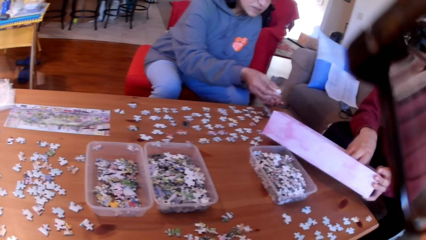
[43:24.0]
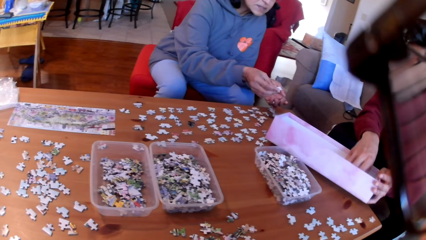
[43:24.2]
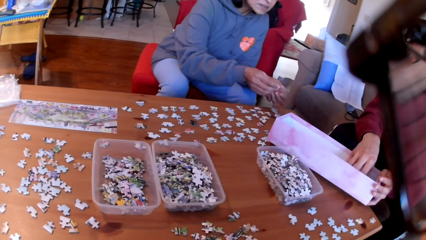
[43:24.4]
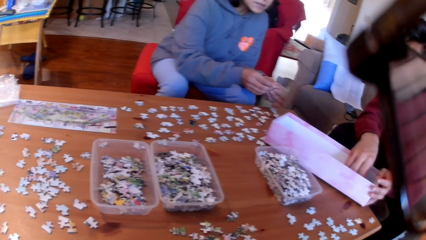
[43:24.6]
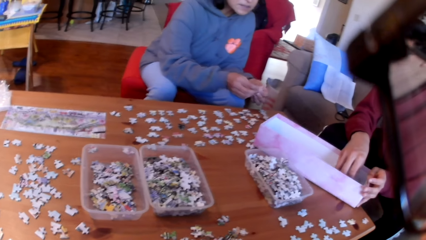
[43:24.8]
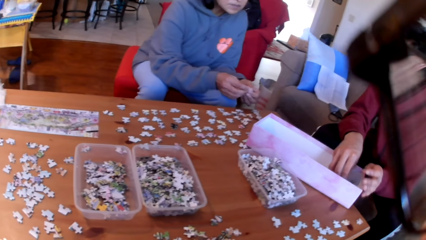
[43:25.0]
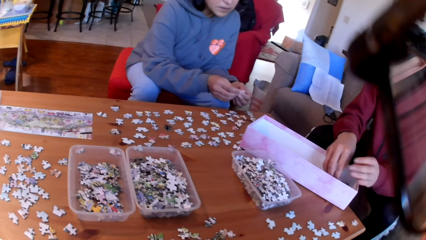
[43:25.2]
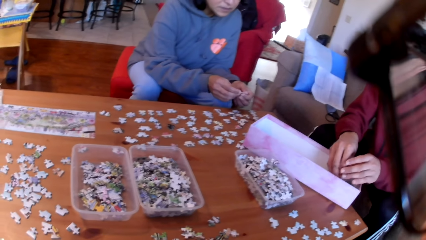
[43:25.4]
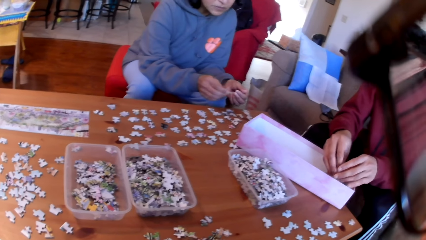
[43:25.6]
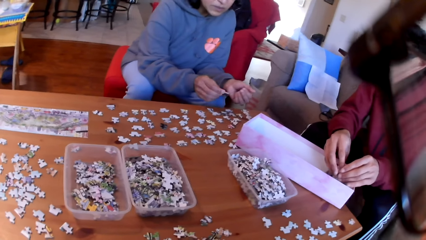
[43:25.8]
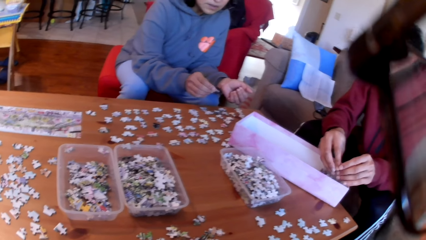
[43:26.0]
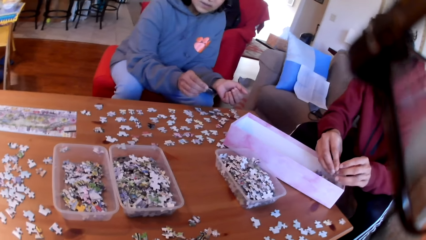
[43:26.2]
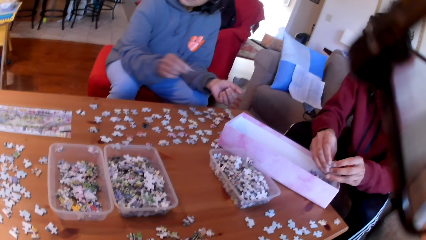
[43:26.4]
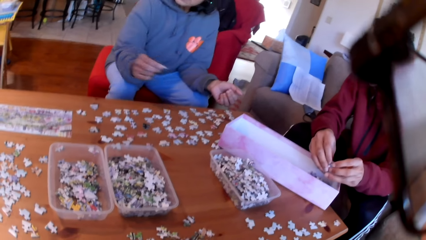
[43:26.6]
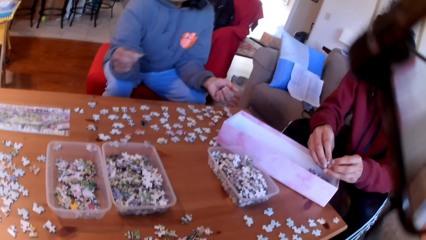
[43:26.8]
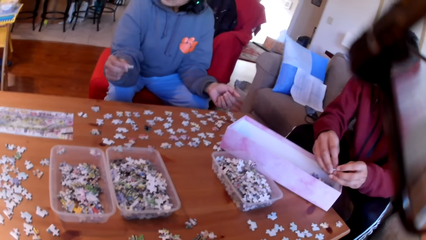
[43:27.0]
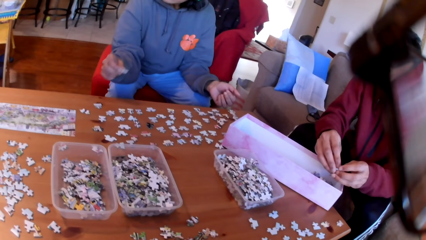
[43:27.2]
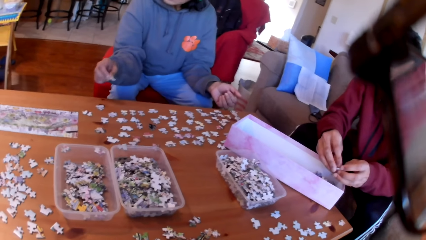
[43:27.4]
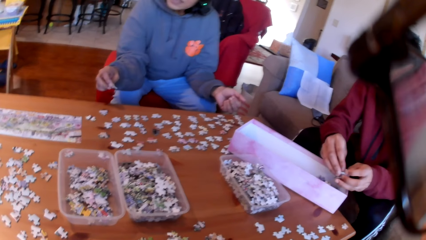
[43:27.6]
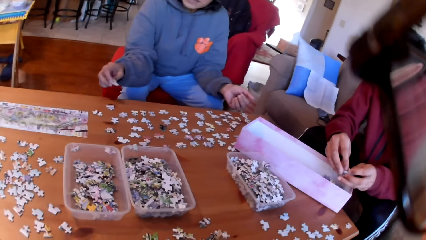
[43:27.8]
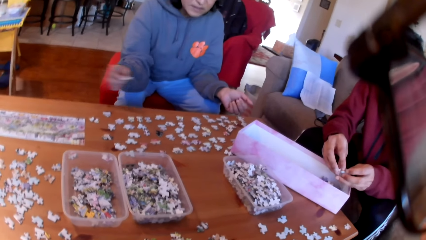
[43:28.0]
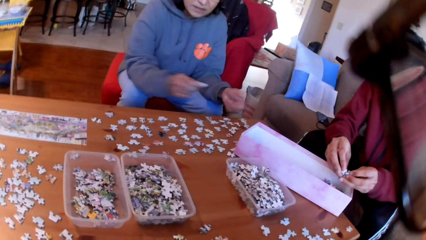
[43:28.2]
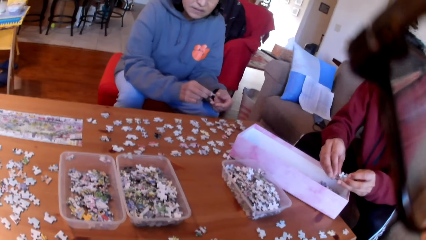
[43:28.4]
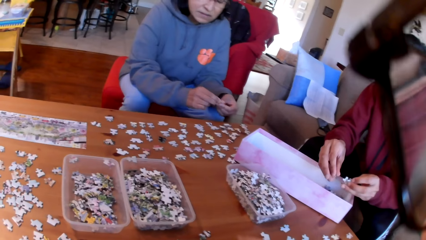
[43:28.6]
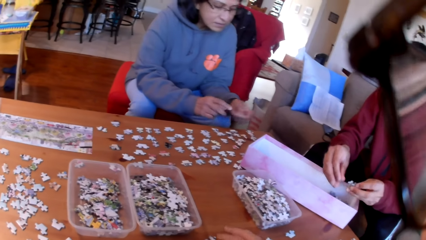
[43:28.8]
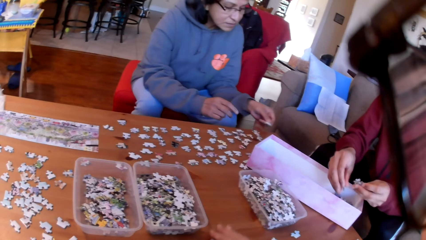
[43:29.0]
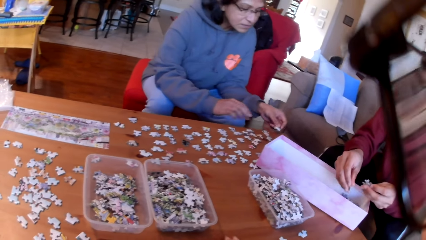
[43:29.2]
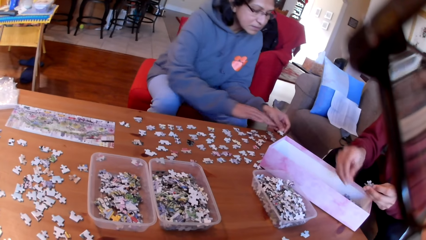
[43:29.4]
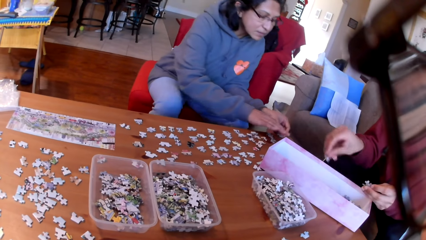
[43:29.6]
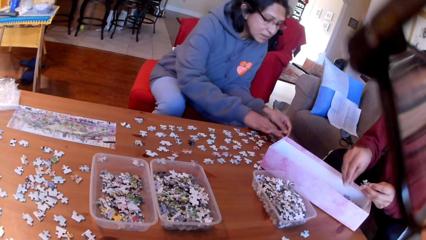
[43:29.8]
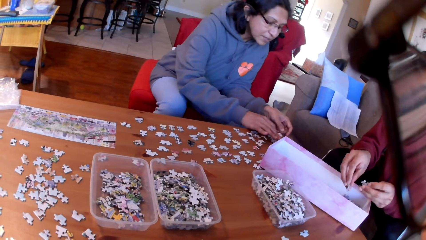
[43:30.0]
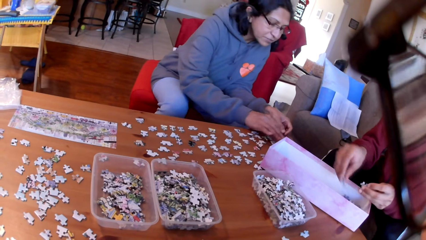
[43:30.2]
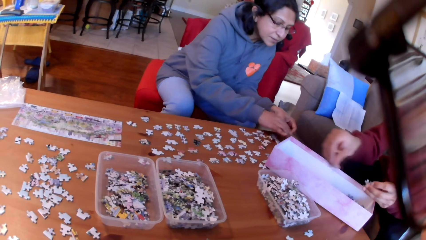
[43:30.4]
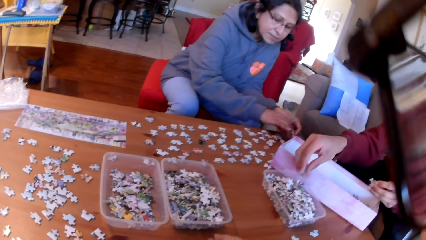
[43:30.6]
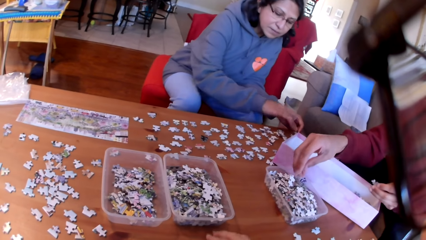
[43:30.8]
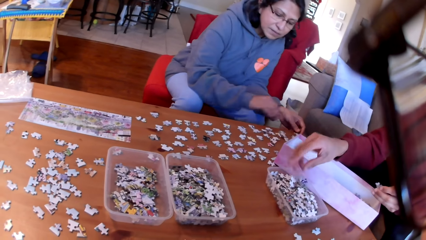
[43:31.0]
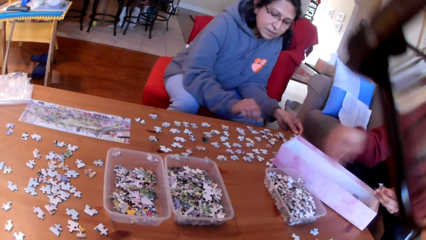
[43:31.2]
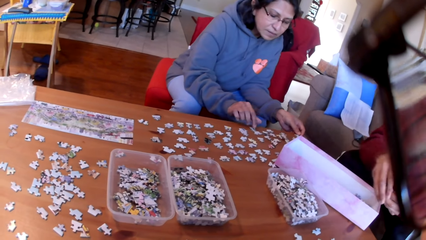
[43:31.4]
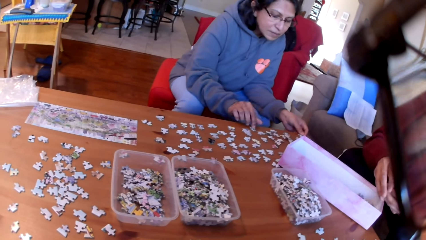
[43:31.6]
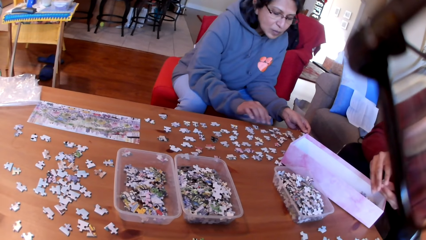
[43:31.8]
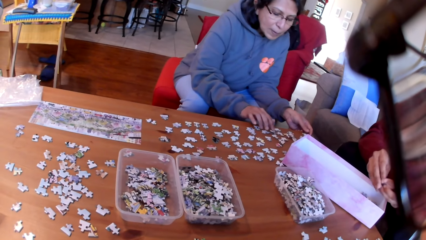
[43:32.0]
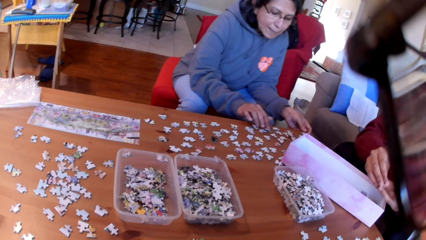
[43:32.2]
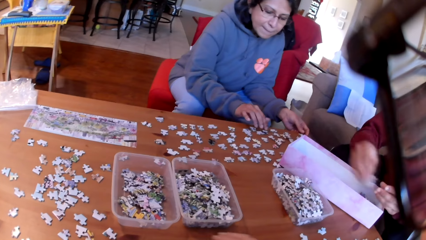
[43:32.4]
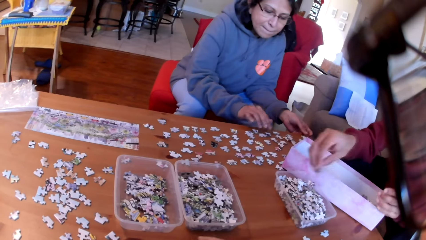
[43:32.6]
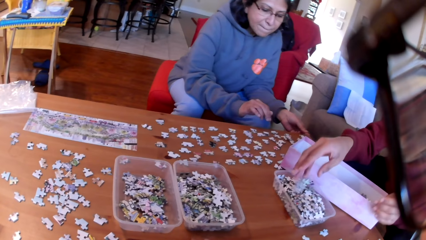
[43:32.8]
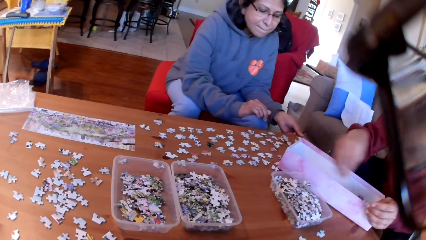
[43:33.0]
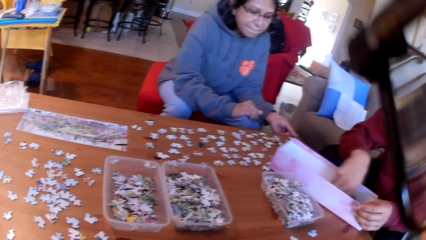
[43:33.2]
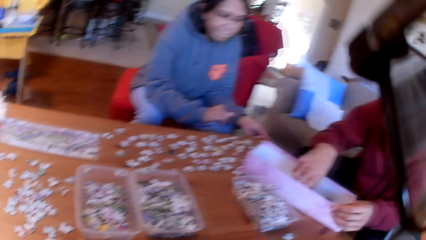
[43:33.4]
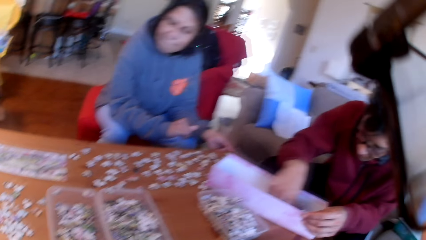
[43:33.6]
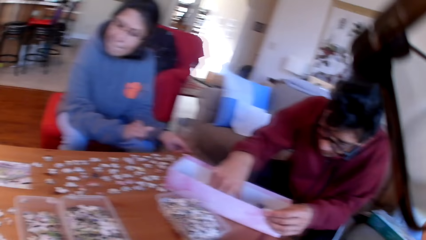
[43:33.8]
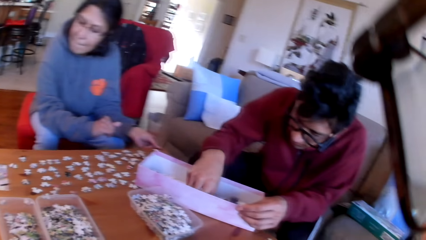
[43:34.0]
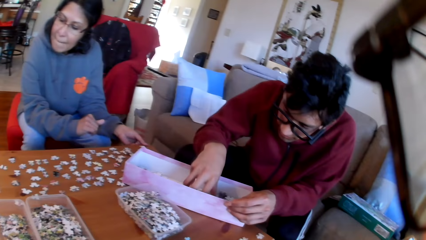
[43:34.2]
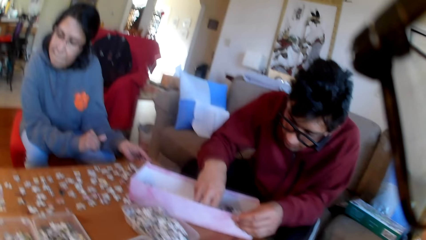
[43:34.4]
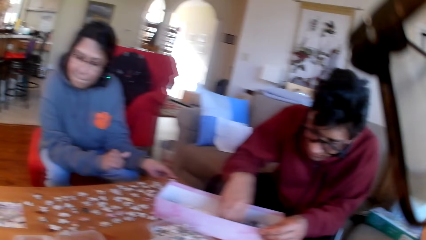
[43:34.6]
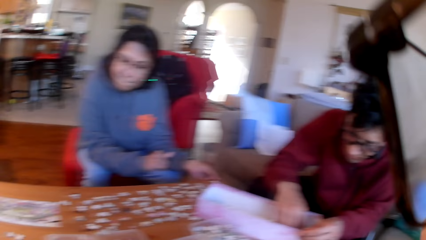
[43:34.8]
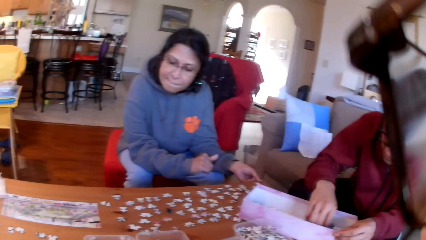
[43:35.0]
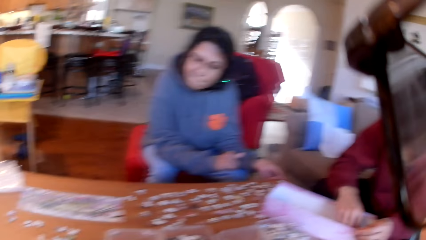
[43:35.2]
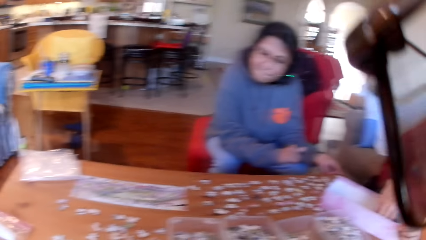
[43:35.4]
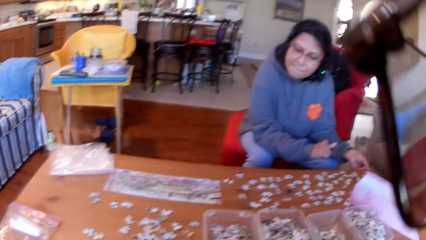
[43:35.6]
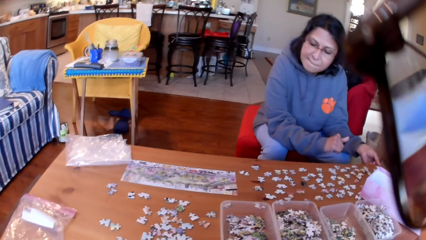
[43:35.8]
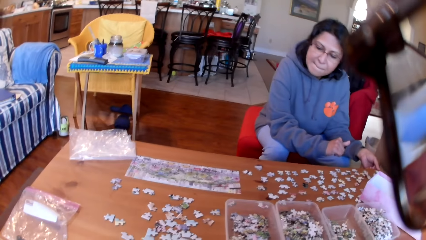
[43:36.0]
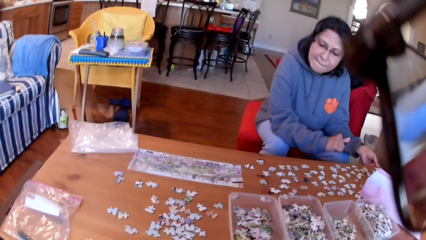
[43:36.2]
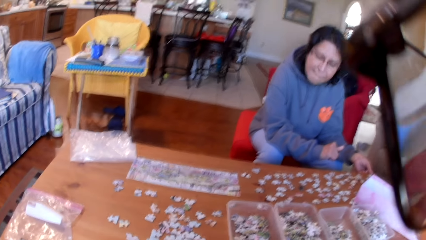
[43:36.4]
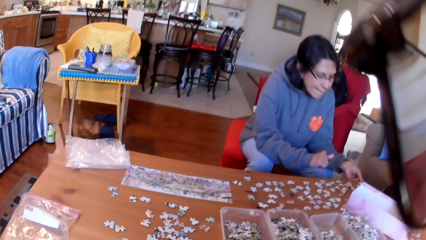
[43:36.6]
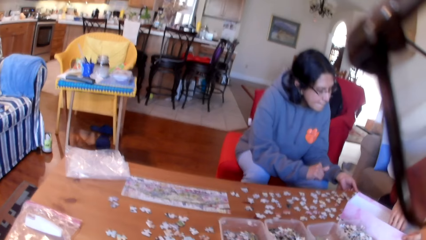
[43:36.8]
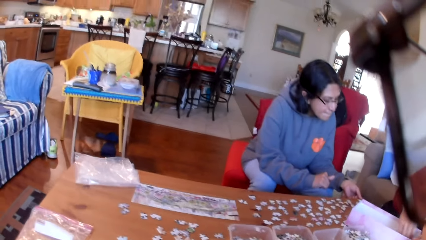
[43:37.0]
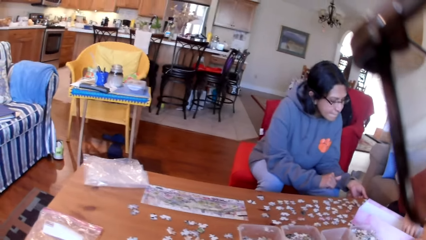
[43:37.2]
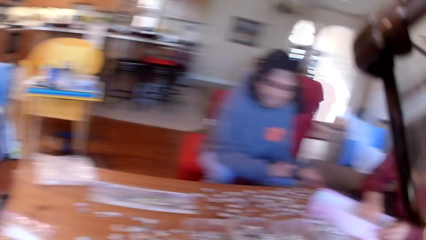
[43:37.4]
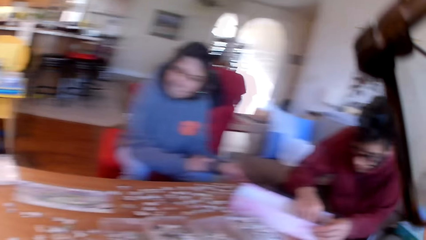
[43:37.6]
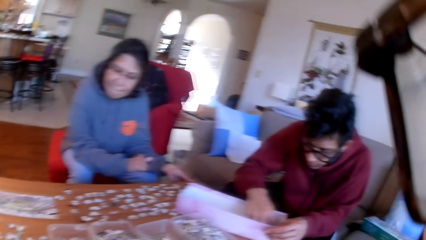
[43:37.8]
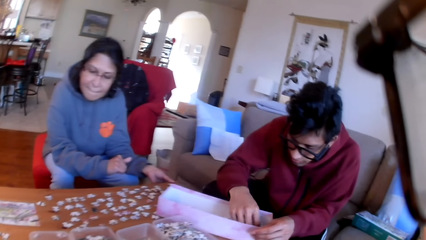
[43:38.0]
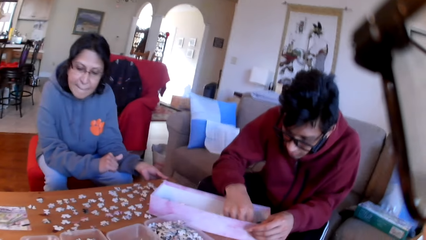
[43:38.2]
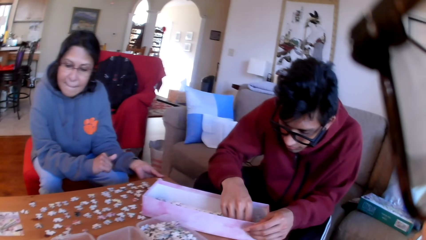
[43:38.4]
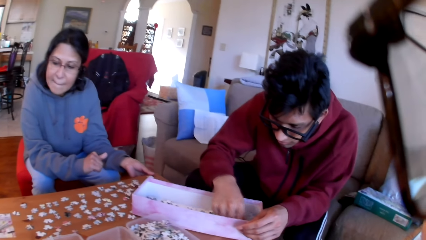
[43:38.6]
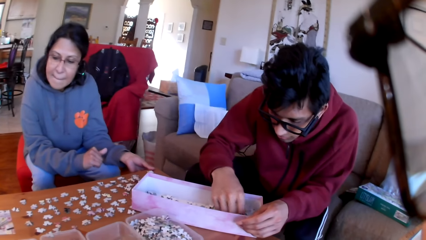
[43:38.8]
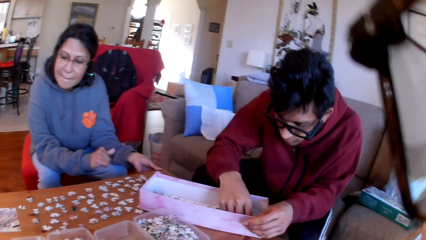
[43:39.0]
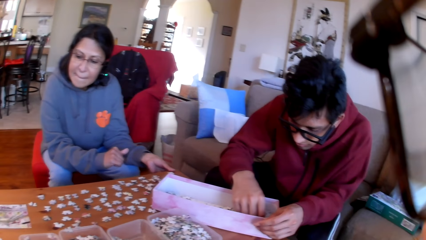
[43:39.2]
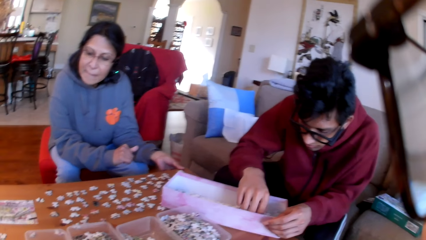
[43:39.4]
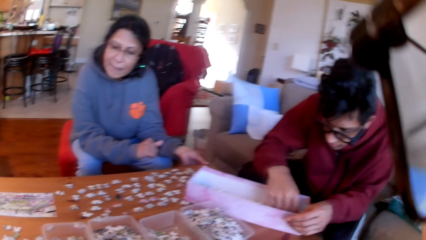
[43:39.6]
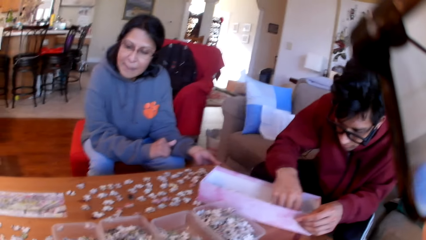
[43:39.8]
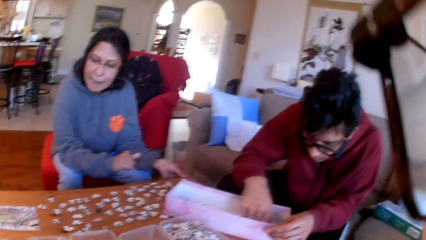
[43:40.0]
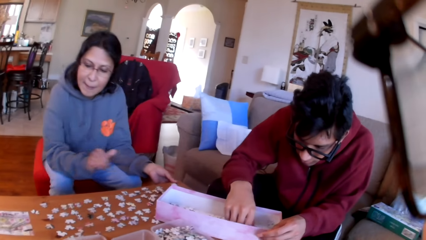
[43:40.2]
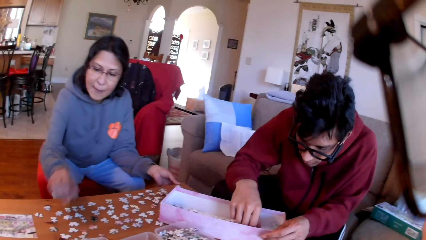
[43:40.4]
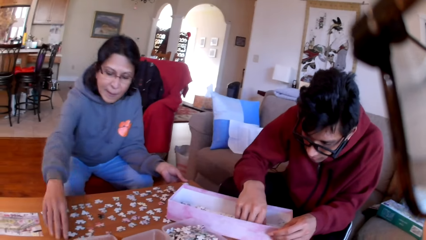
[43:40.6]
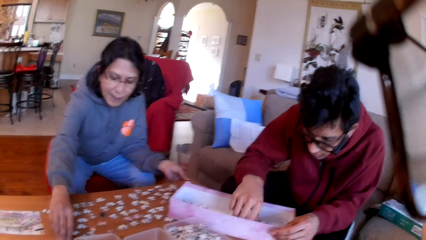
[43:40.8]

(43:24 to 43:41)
A woman takes a puzzle. A man takes the puzzles. The woman looks at a puzzle. The man converses to the woman. The woman puts a puzzle on the table. The man drops a puzzle in a box. The man puts the puzzles in a tin. The woman moves a puzzle on the table. The camera wearer looks at the man. They look at the table. They look at the man.
